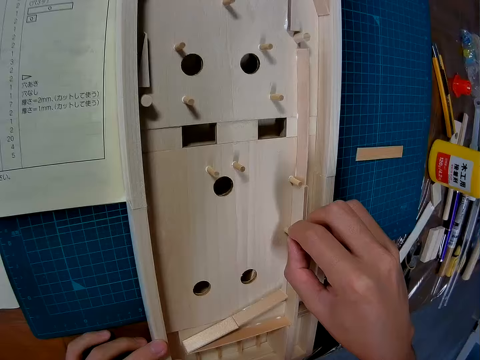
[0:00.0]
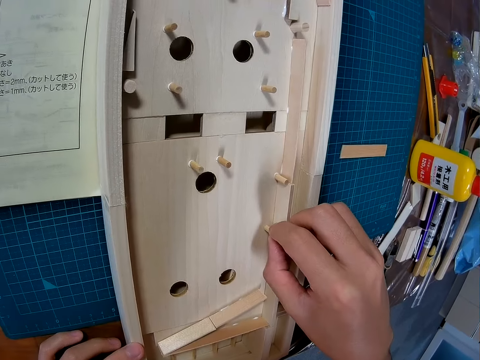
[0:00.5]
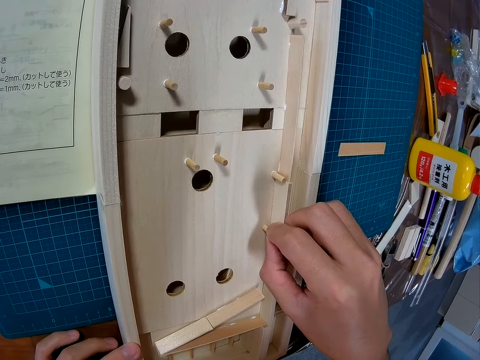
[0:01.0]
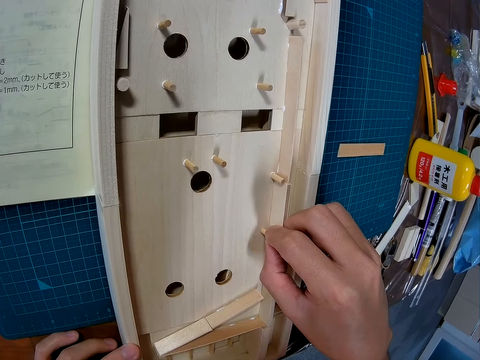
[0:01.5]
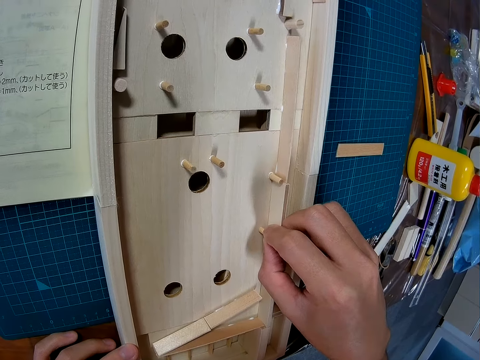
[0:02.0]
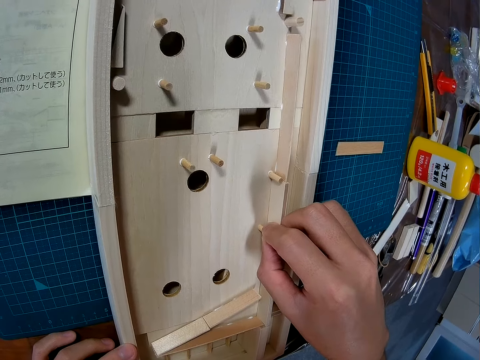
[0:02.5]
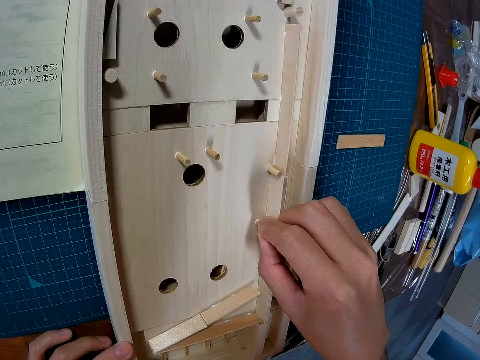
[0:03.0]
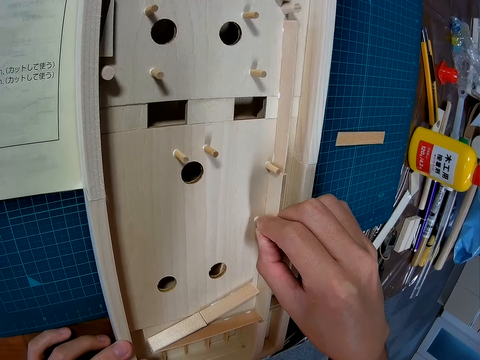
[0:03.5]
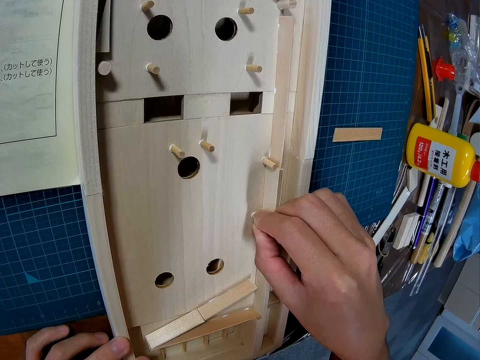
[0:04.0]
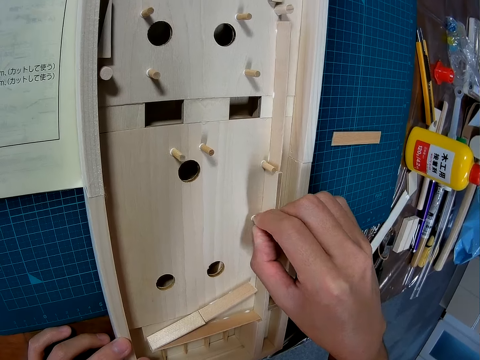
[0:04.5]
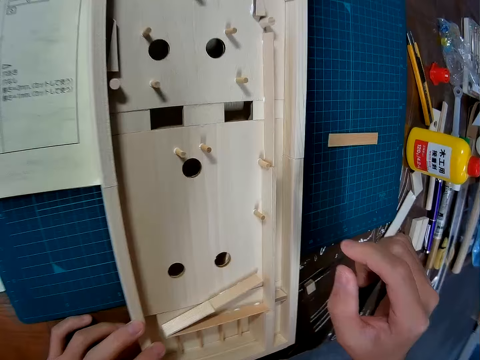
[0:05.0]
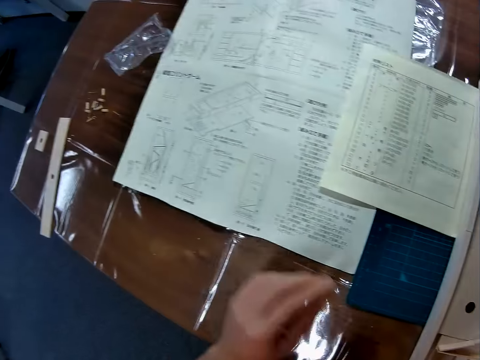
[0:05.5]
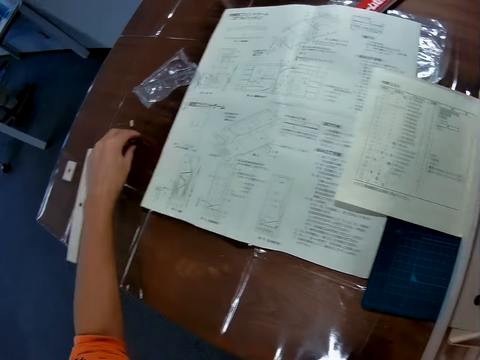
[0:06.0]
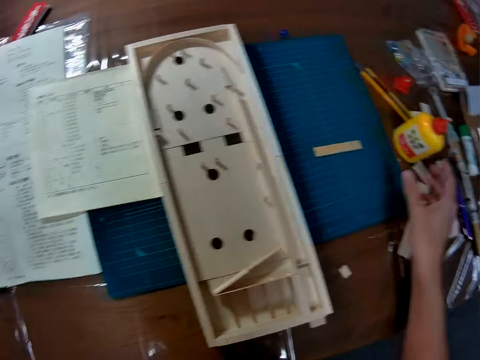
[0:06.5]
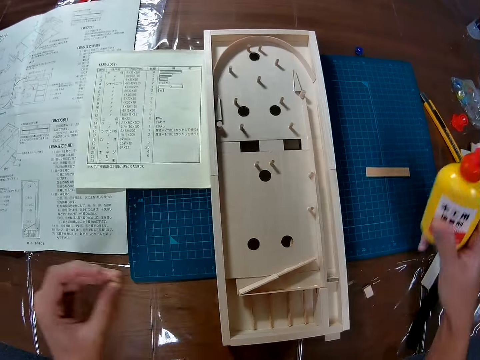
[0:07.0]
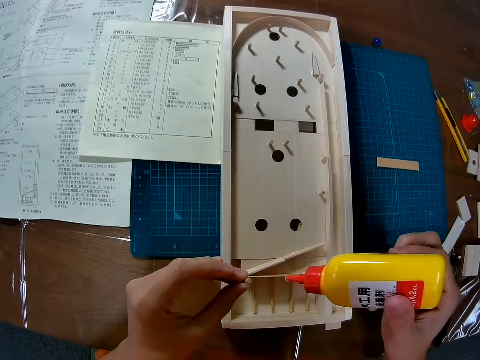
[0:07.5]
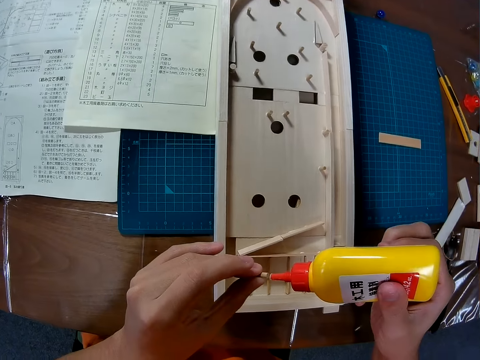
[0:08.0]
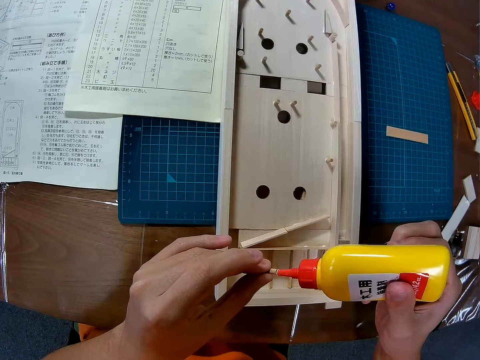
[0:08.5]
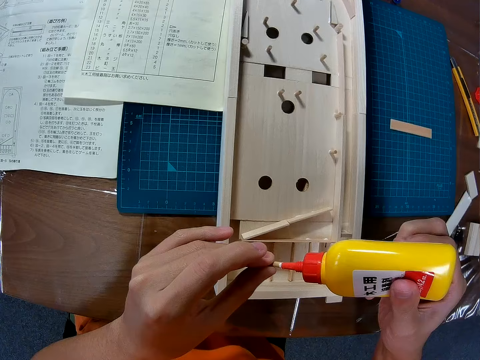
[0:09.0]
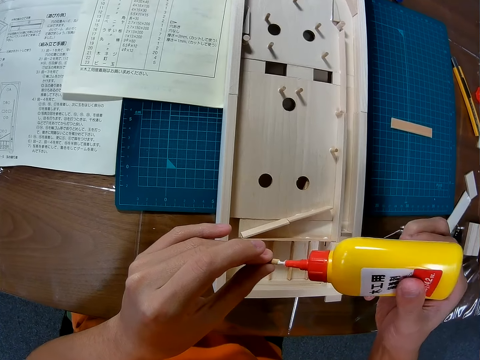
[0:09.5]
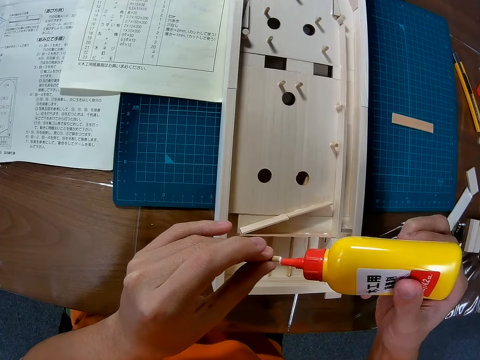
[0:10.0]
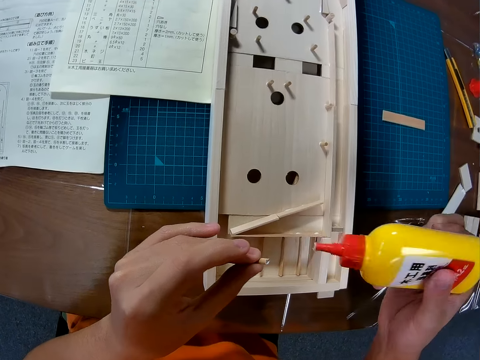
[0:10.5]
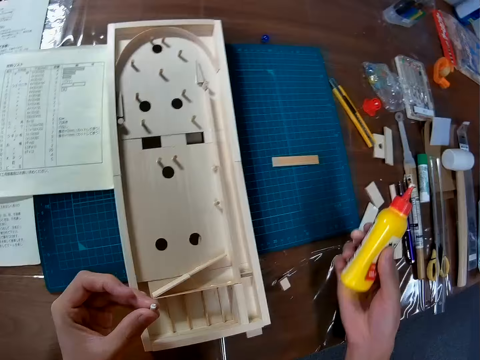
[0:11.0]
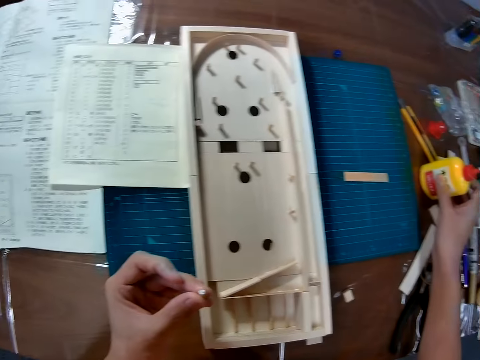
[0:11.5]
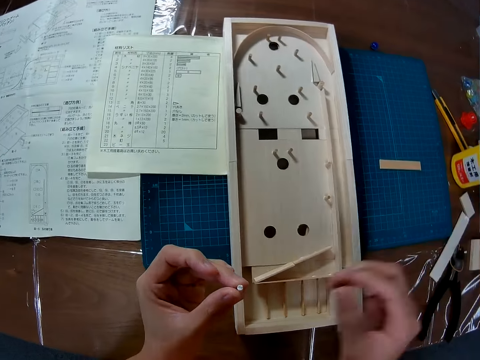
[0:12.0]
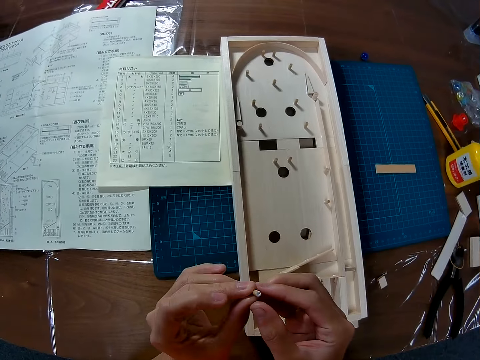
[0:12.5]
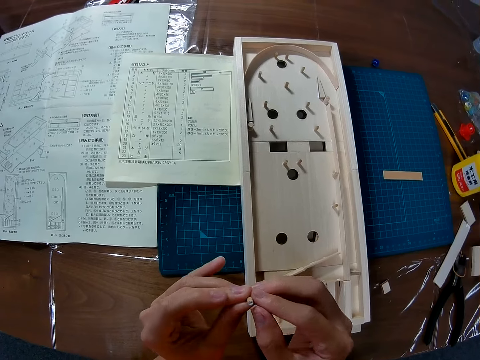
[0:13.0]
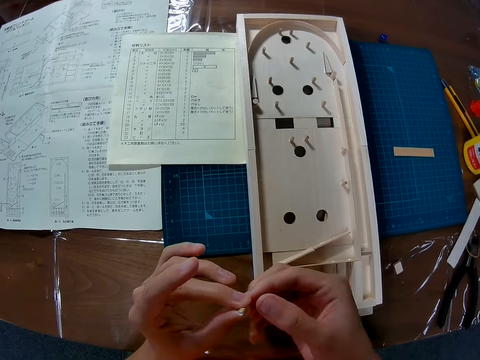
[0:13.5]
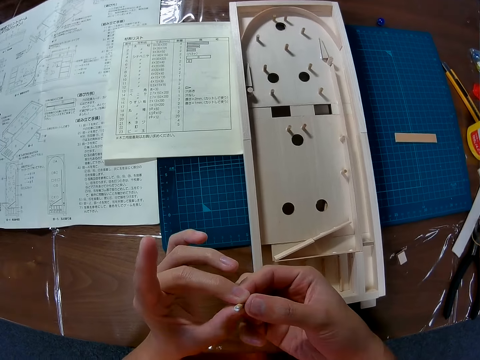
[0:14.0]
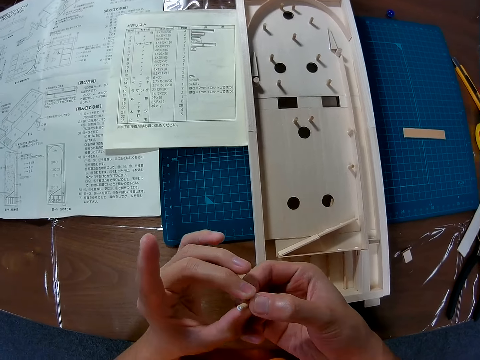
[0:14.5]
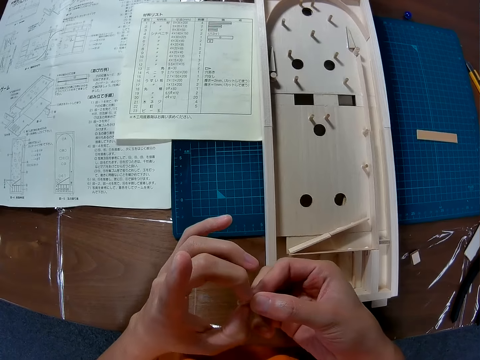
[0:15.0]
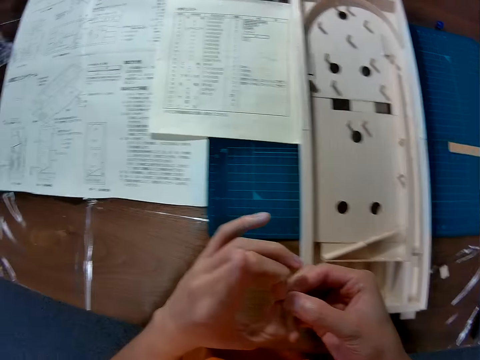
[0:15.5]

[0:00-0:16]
The camera wearer fixes a wooden pin. They were in a room. They hold a small piece of wood and slightly move the small piece of wood. They place a piece of wood on a crafting wood. They move the camera. They pick another small piece of wood. They pick up glue. They apply glue on the piece of wood. They place the glue on a table. They hold the small piece of wood with both hands and turn the small piece of wood.

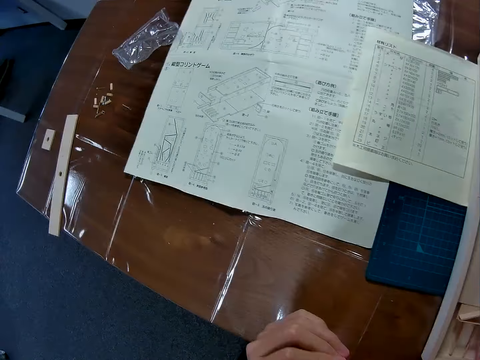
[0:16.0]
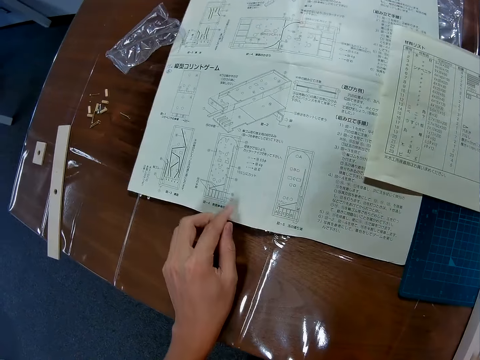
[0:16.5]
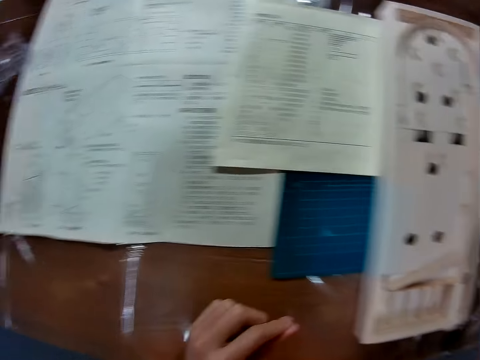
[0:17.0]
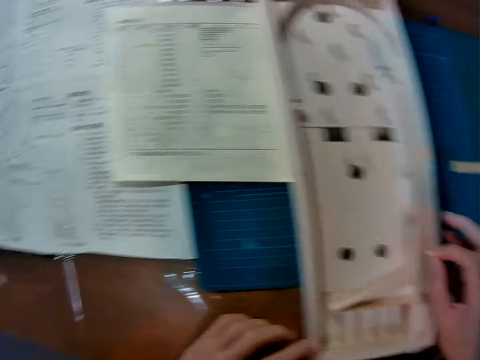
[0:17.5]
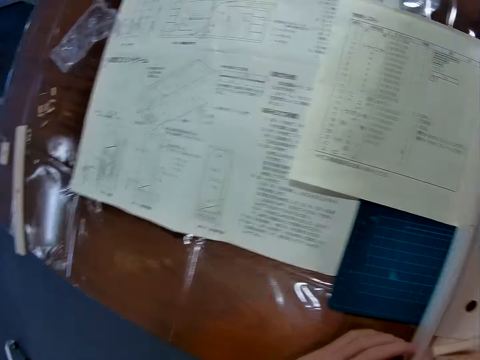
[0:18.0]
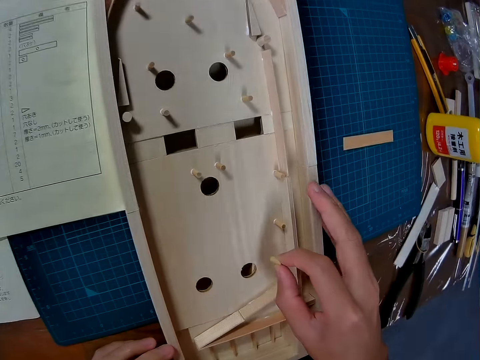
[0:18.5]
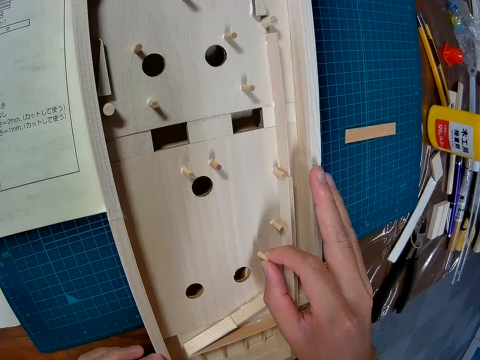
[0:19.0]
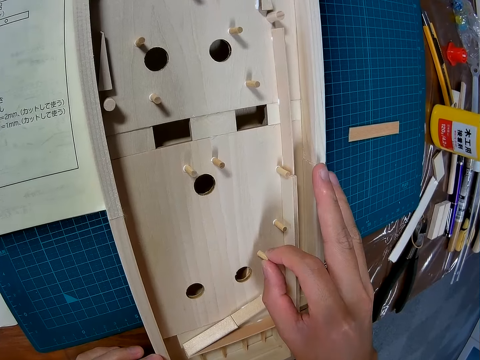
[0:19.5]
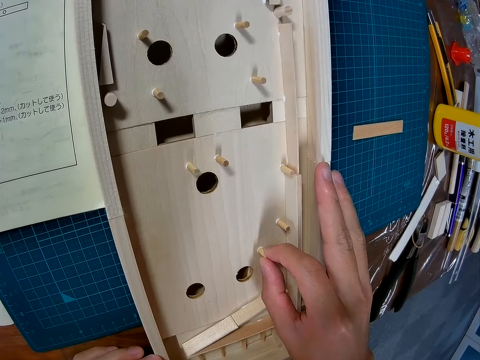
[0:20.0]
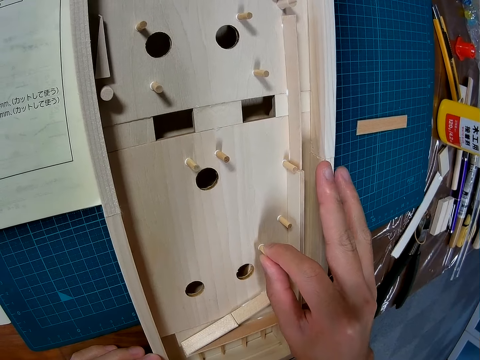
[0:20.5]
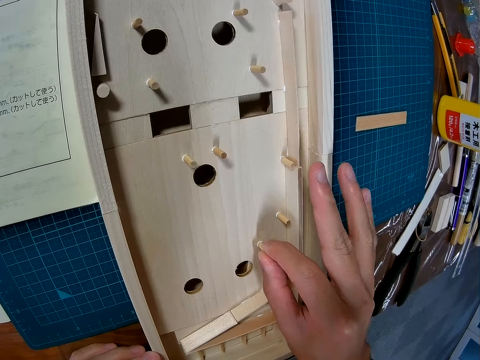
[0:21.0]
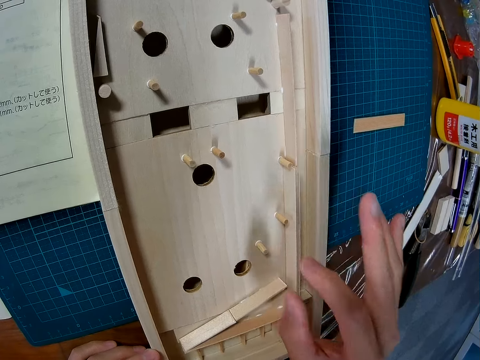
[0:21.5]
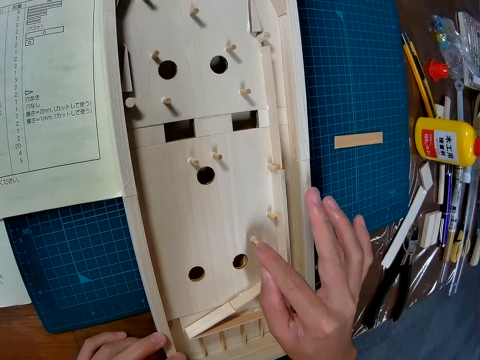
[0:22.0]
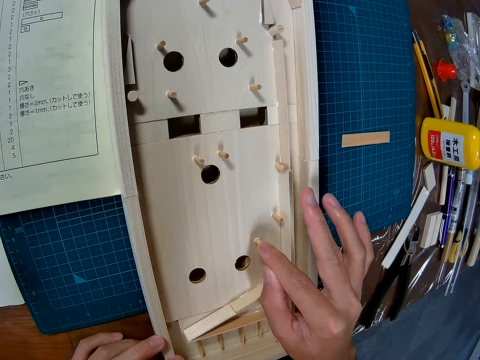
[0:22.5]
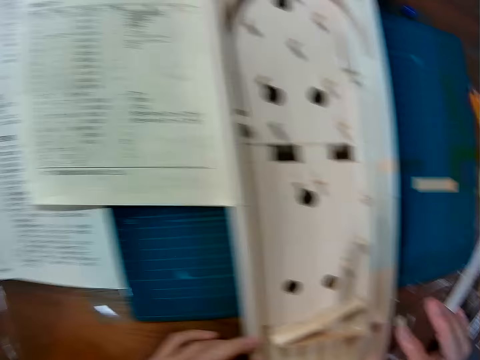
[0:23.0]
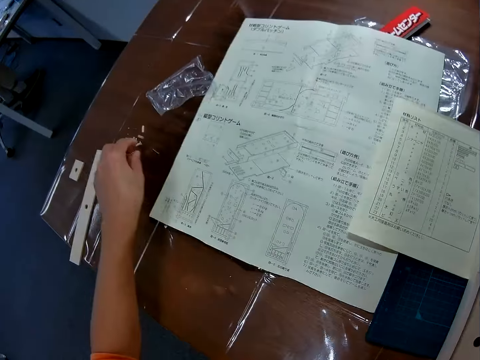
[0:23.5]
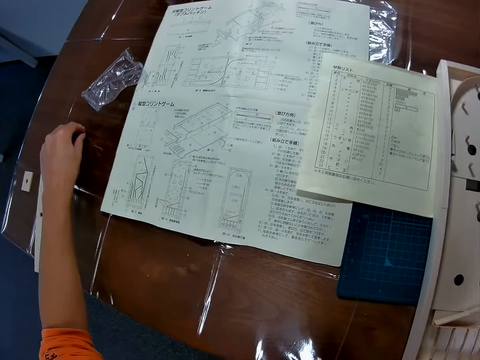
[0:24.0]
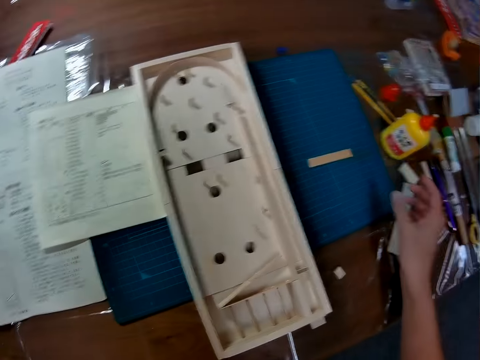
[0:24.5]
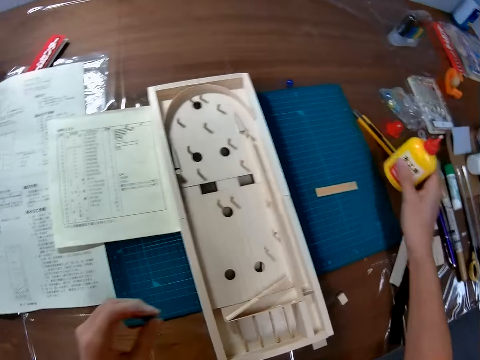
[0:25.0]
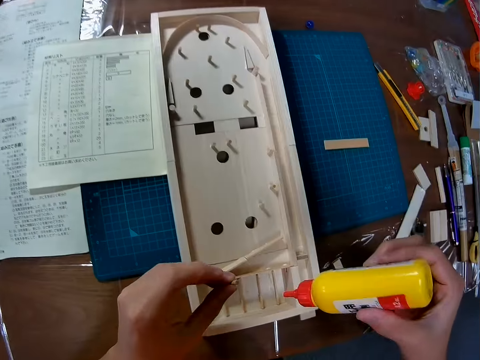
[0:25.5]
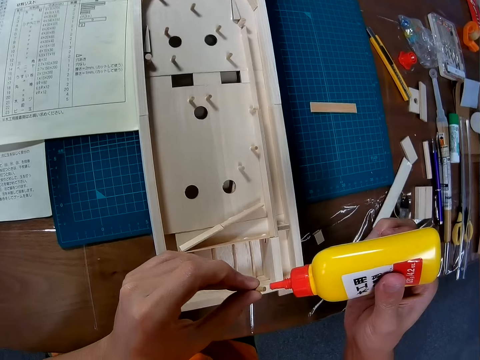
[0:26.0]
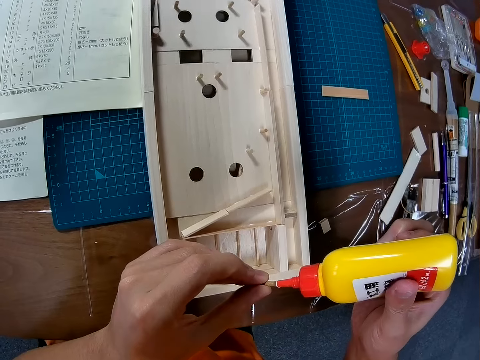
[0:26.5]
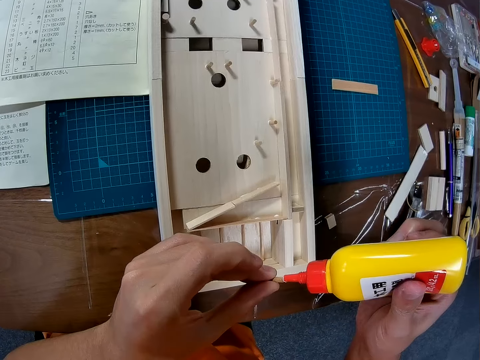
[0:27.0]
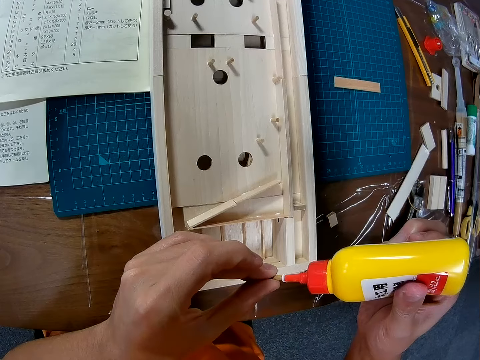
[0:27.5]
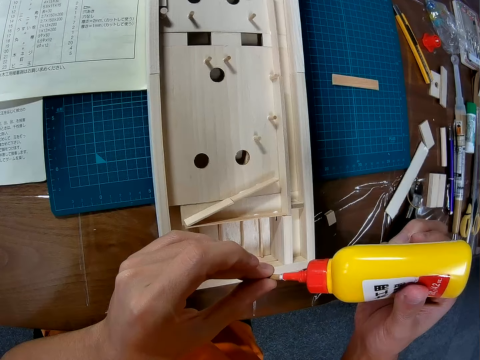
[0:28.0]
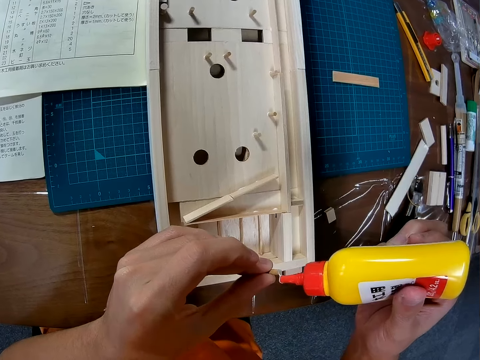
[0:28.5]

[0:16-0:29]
The camera wearer moves his hand. He touches a crafting paper. He fixes a wooden pin. He moves the camera. He places a small piece of wood on a crafting wood. He moves his hands, lifts his hand, and moves the camera. He picks another small piece of wood. He moves the camera. He picks up the glue. He applies glue on the small piece of wood.
